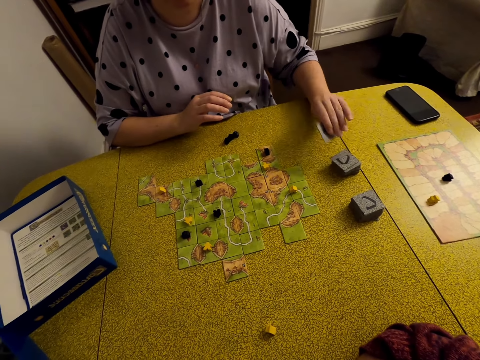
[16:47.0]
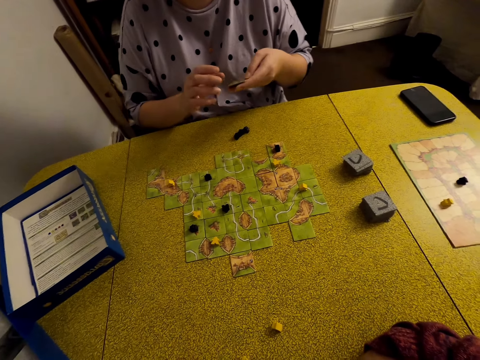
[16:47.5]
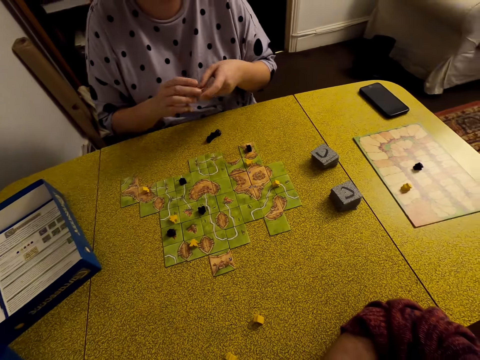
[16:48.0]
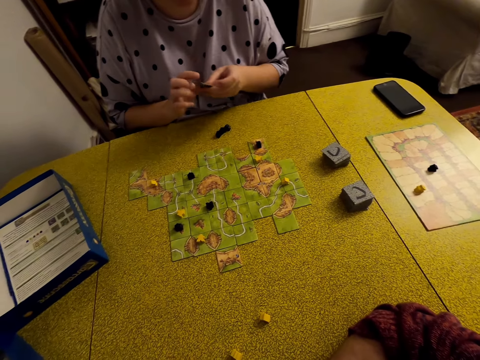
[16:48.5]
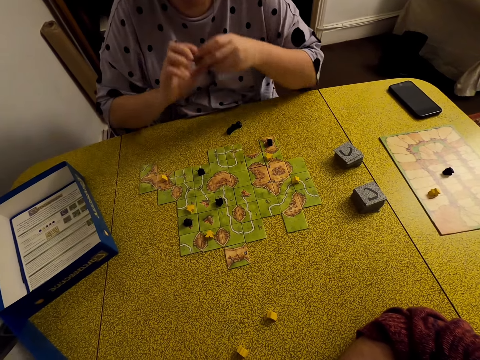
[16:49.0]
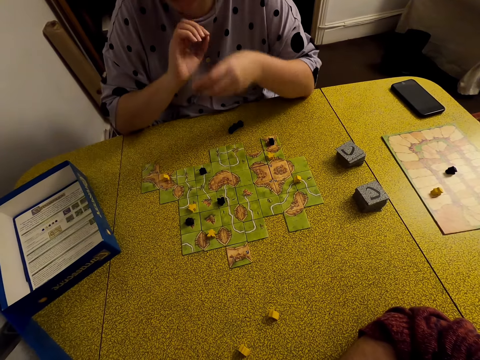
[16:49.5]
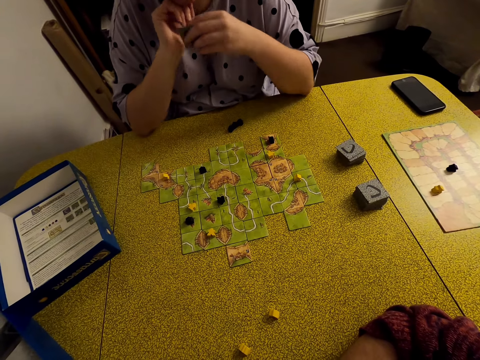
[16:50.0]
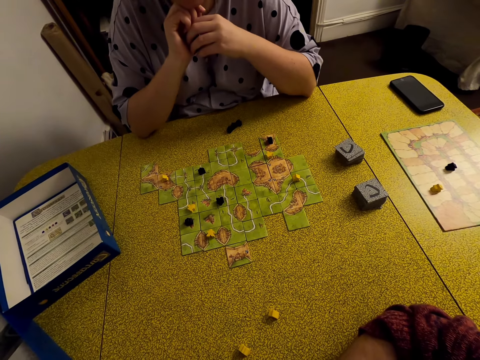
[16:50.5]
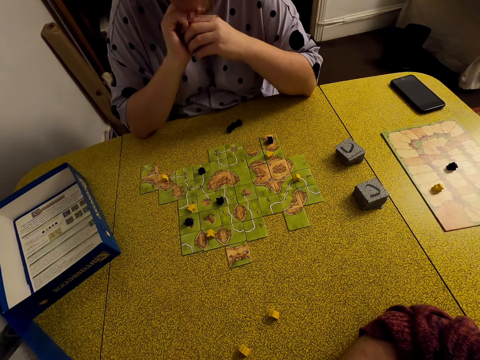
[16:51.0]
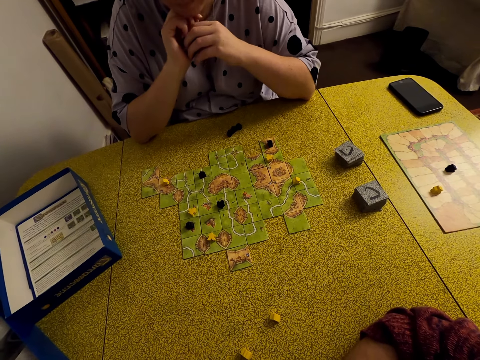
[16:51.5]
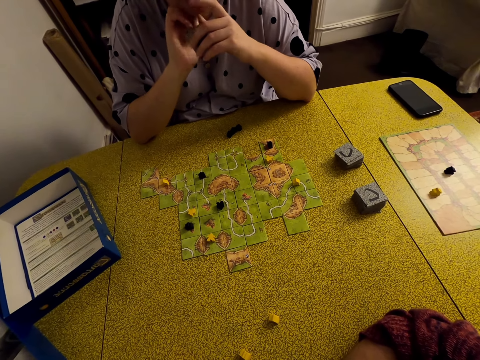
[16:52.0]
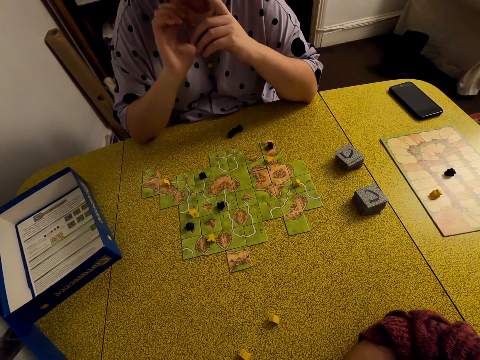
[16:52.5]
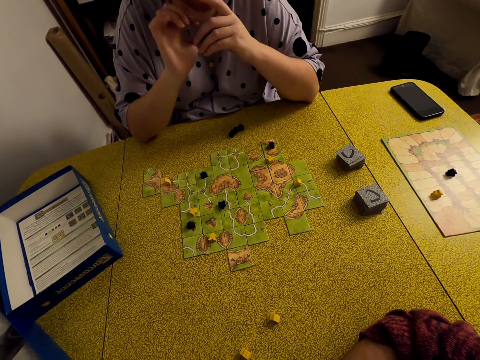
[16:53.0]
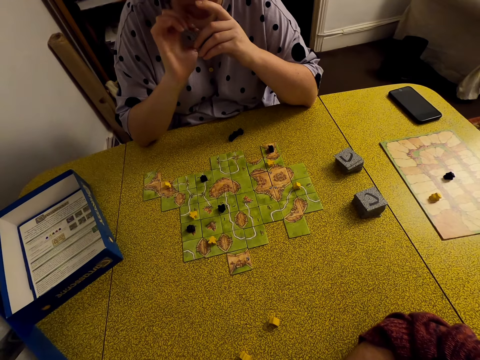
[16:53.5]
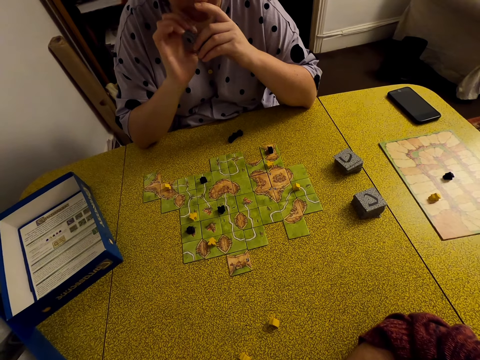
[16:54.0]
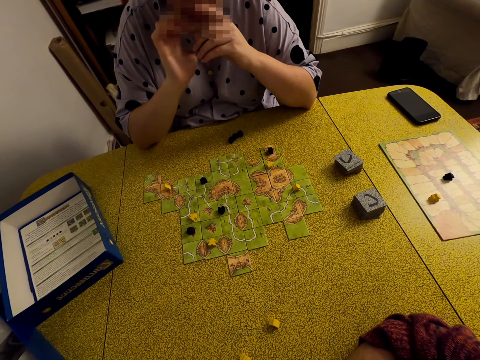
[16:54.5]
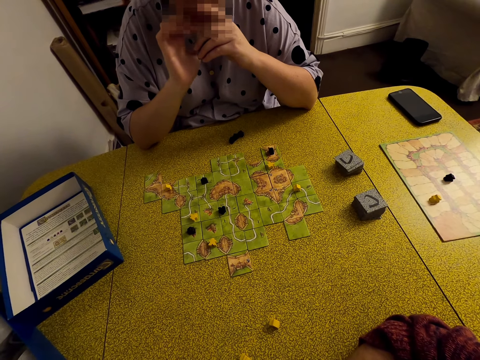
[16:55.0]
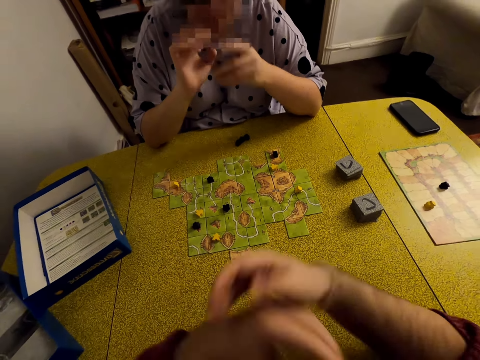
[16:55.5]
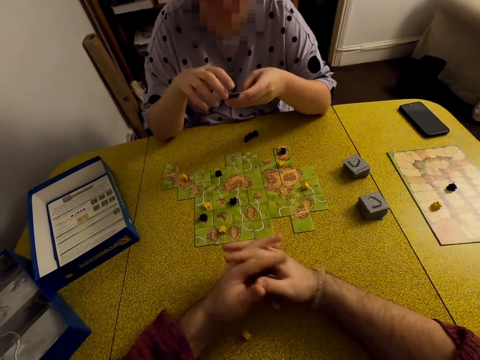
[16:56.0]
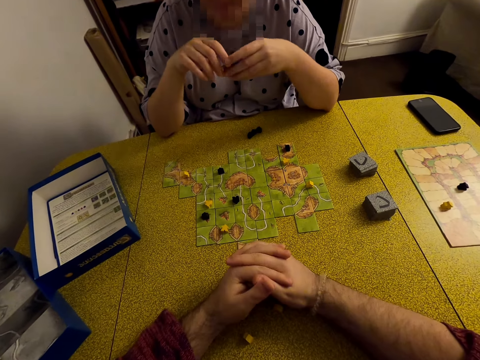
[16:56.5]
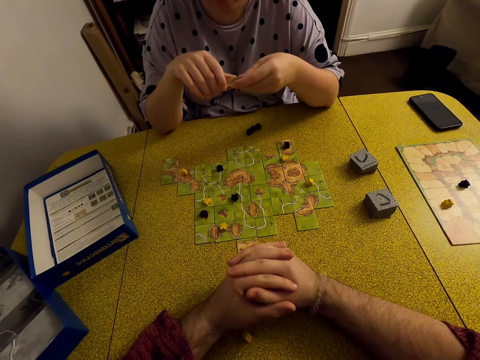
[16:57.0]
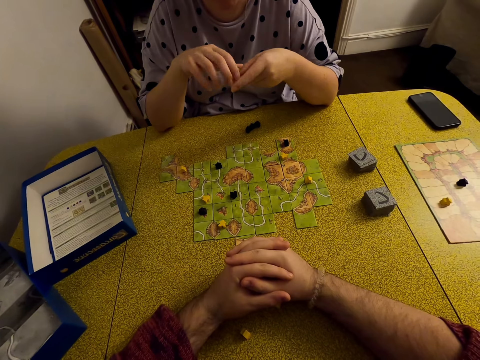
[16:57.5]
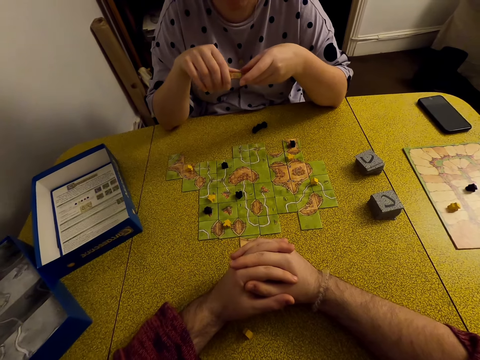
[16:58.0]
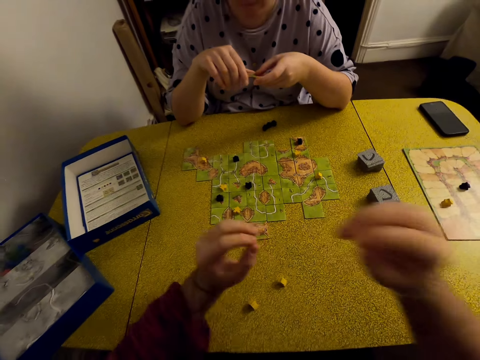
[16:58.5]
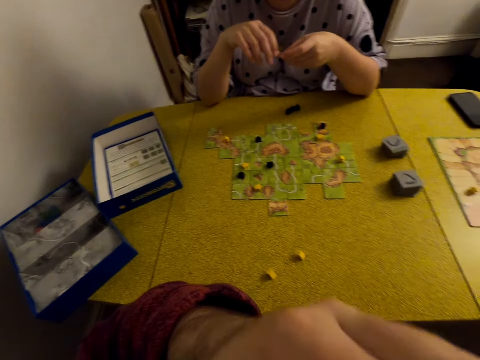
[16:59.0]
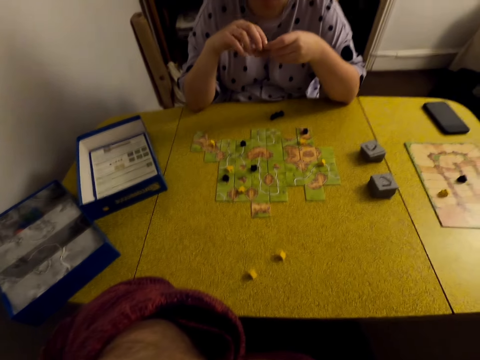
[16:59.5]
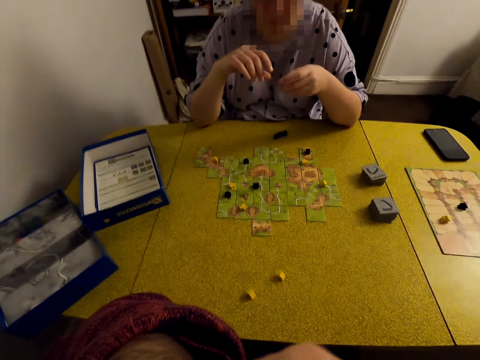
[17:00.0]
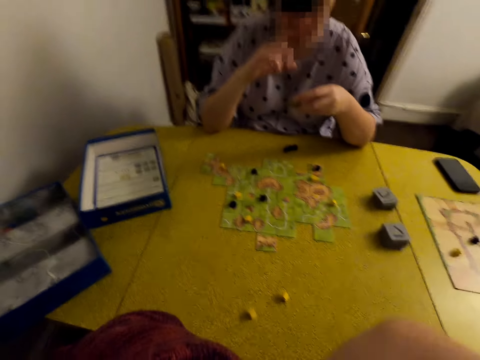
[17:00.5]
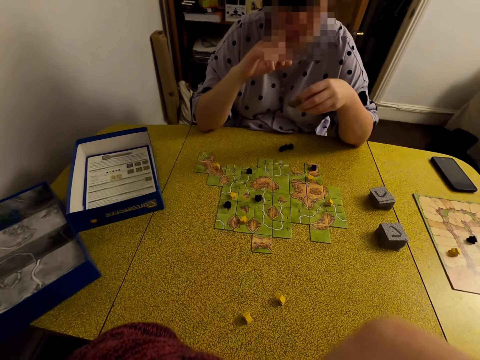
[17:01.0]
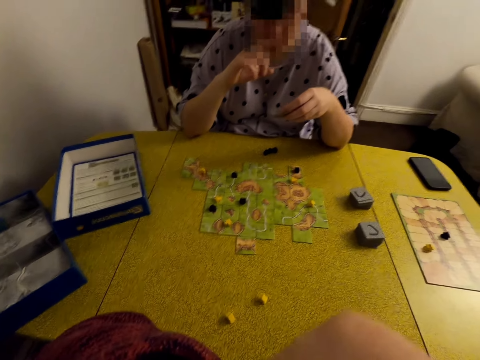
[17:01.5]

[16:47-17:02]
The camera wearer looks around. They move the hand.

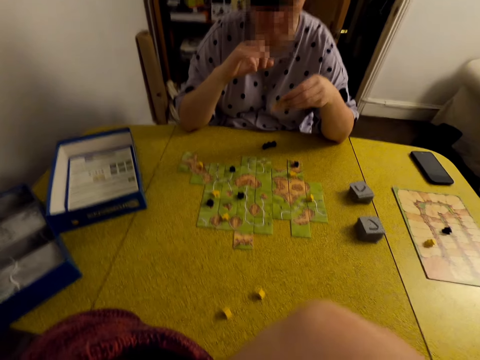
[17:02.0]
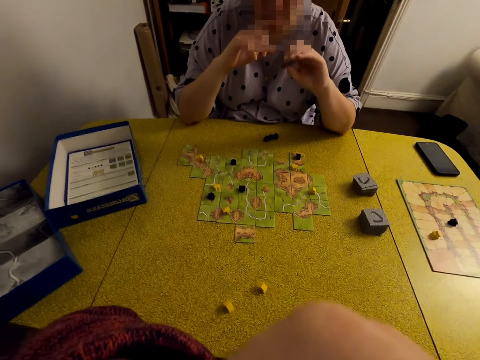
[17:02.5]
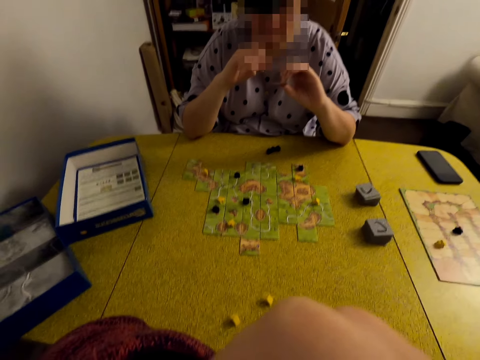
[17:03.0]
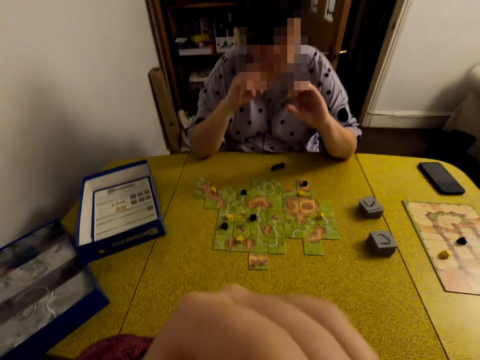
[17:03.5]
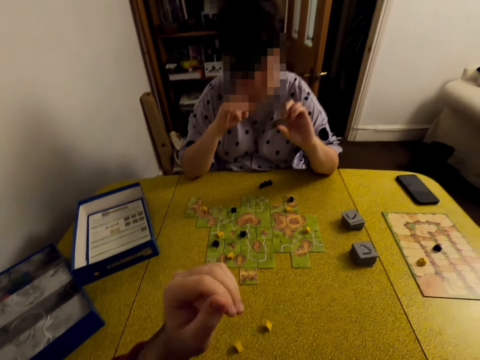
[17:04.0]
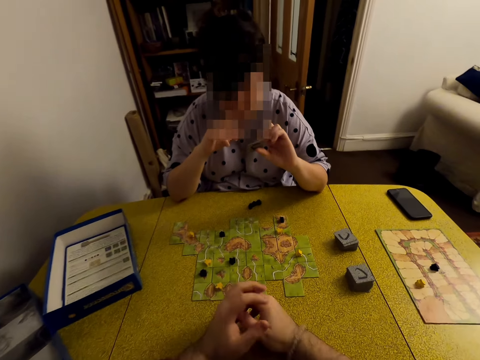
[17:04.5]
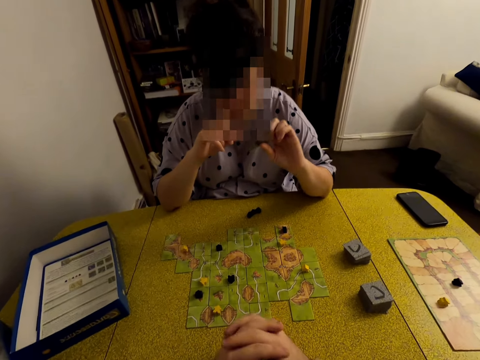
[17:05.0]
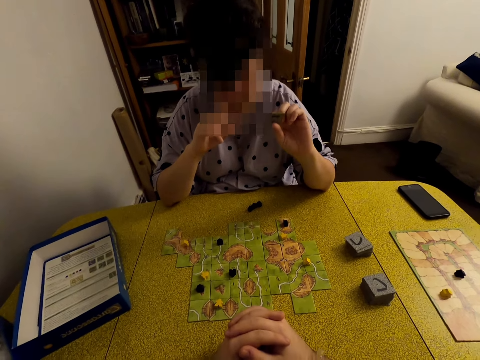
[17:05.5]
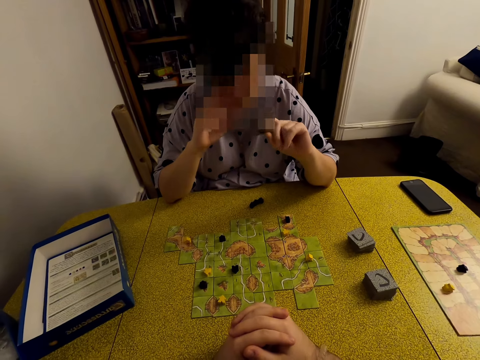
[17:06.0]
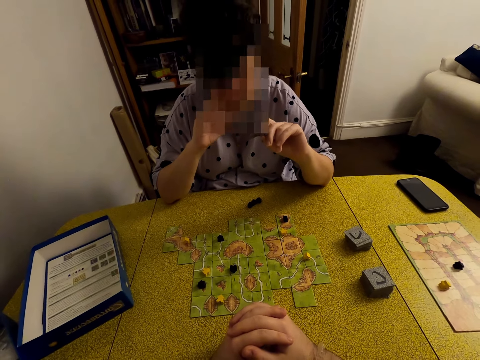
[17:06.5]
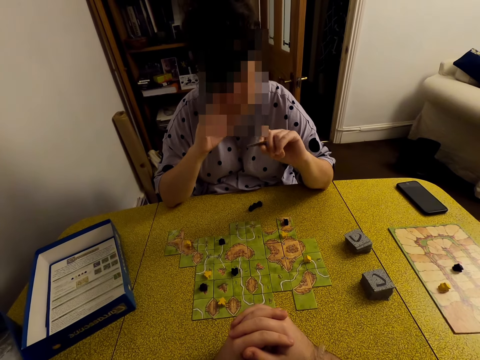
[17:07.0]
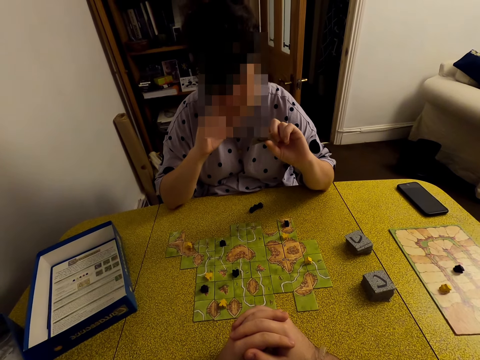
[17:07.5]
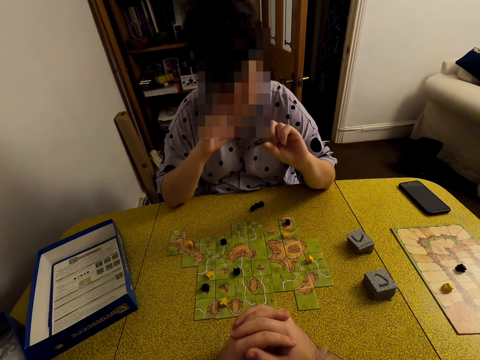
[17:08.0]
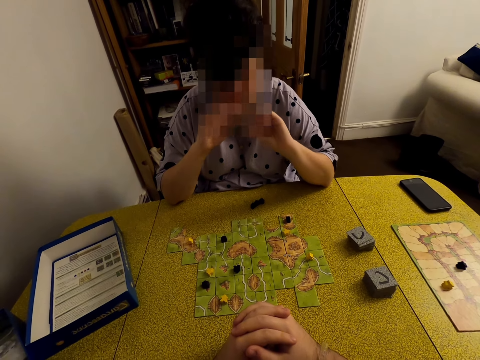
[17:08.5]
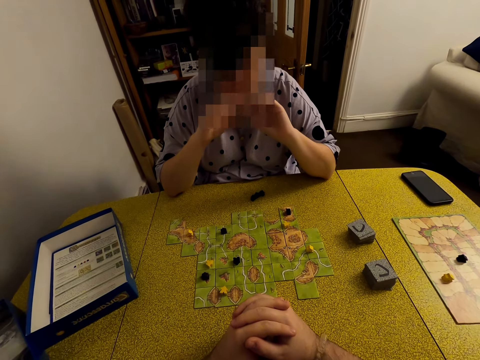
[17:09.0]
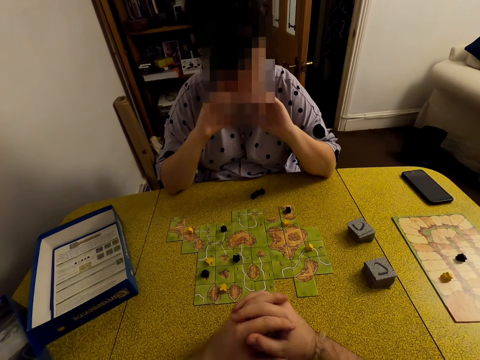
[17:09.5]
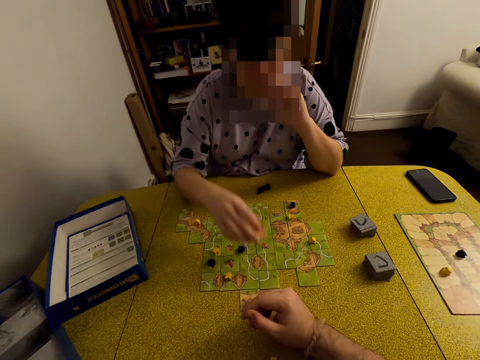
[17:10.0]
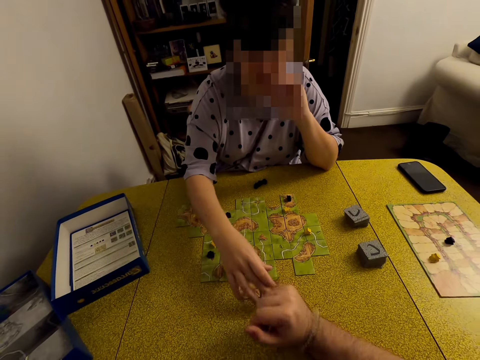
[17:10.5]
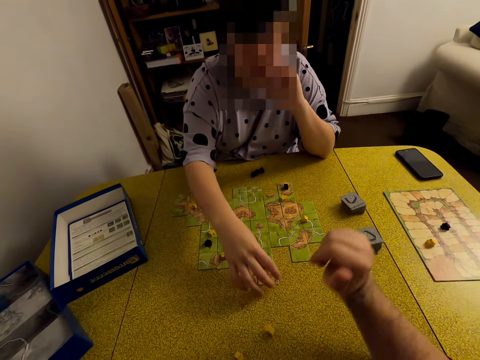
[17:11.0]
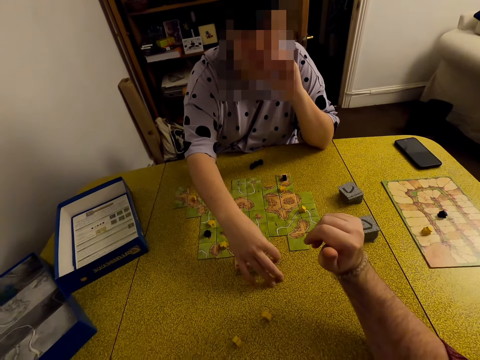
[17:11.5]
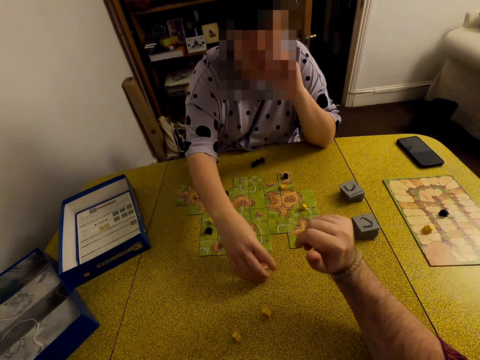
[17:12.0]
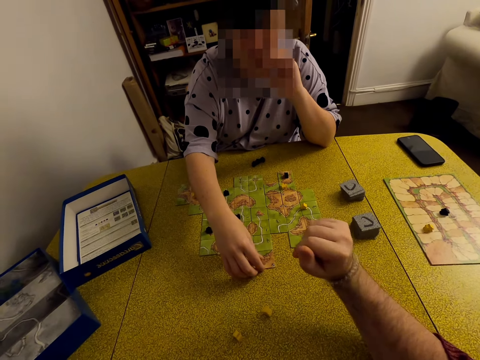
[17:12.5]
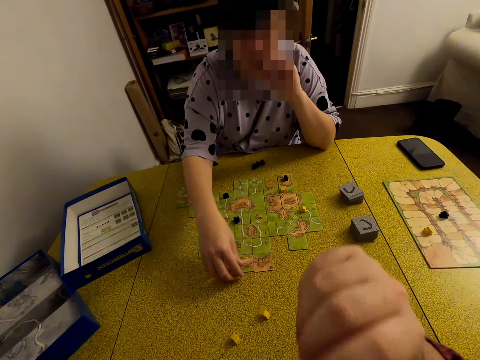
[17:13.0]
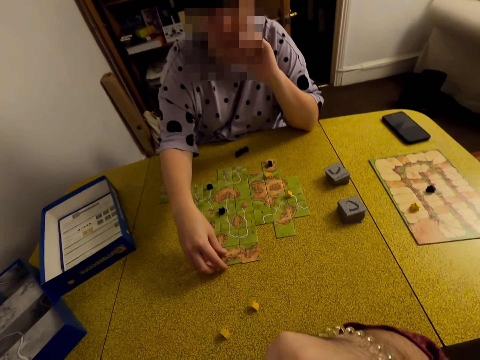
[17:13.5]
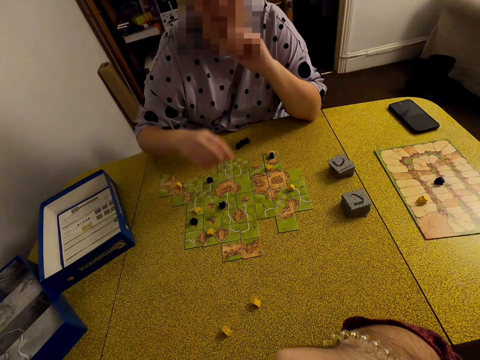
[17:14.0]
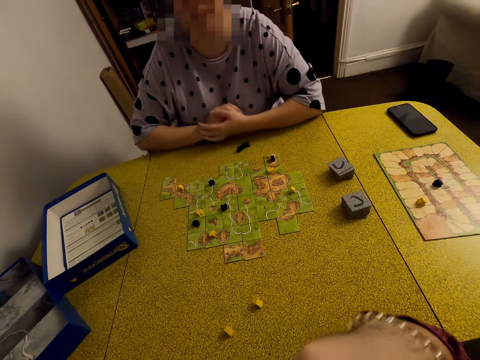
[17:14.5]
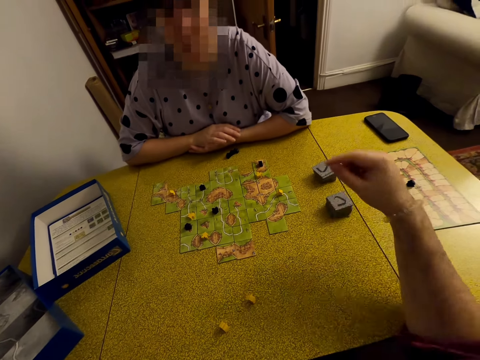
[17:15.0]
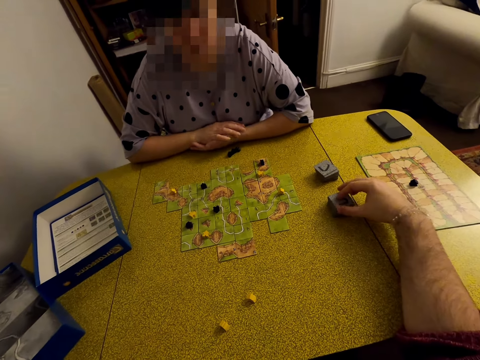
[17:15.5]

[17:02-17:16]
A woman puts the card on the table. The woman plays the Carcassonne game.
